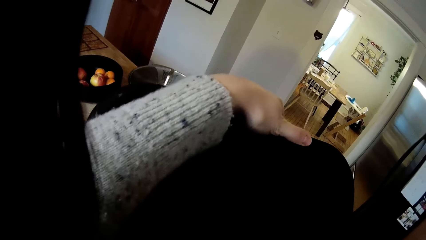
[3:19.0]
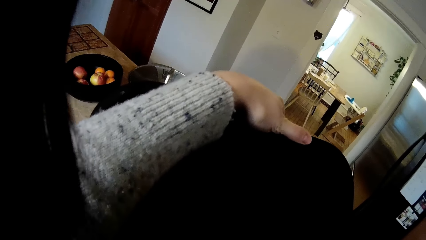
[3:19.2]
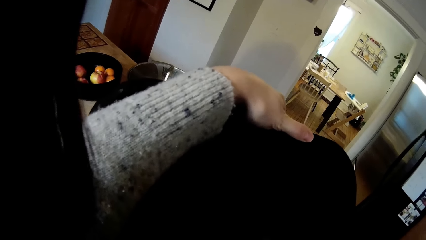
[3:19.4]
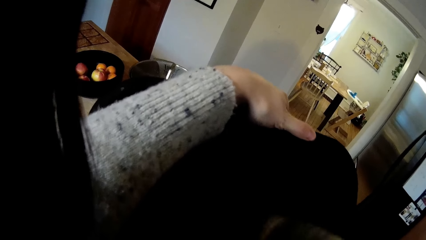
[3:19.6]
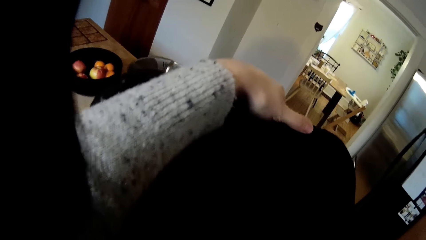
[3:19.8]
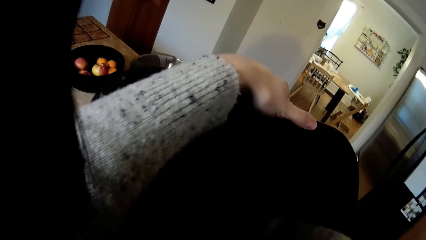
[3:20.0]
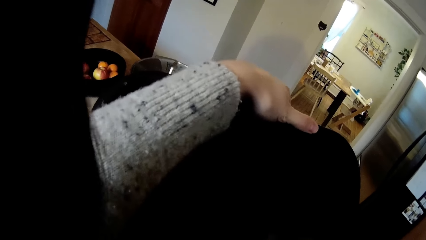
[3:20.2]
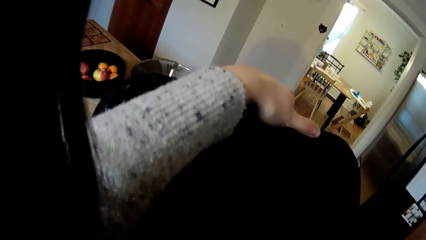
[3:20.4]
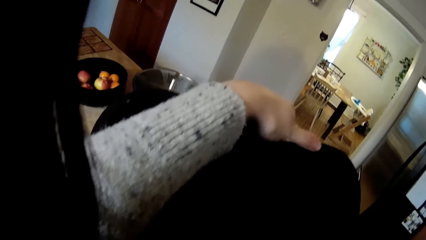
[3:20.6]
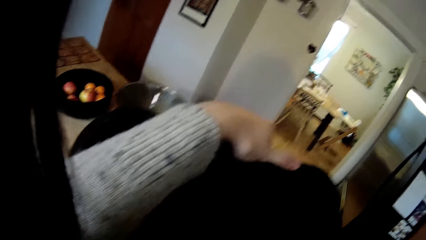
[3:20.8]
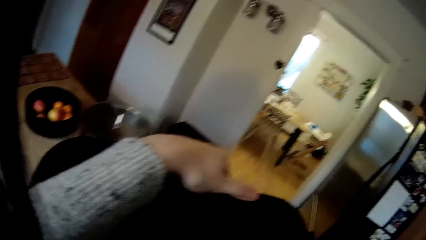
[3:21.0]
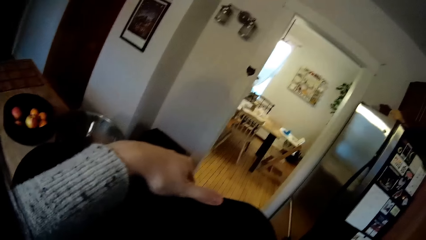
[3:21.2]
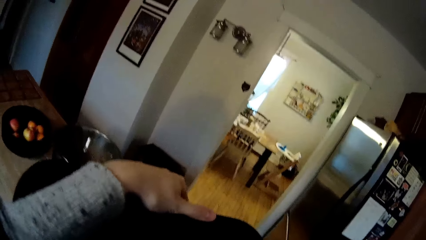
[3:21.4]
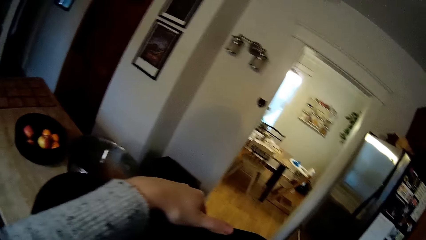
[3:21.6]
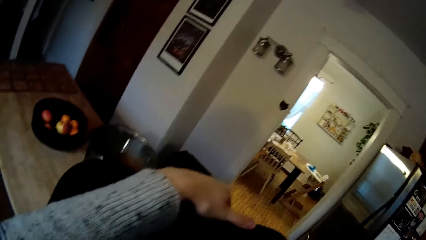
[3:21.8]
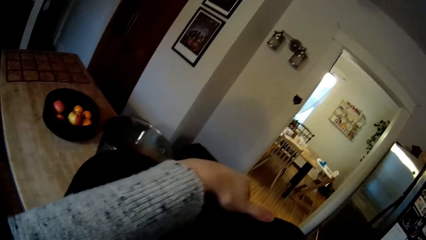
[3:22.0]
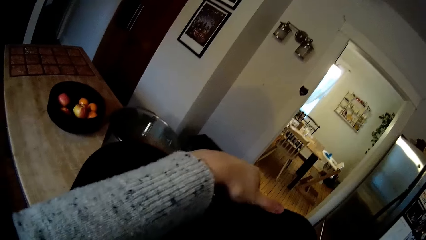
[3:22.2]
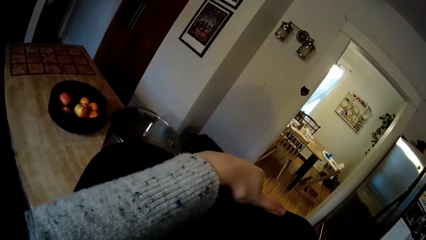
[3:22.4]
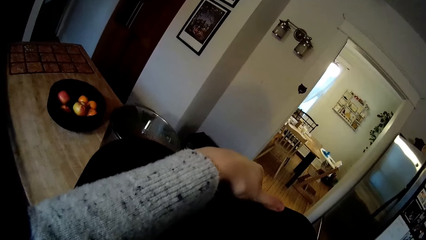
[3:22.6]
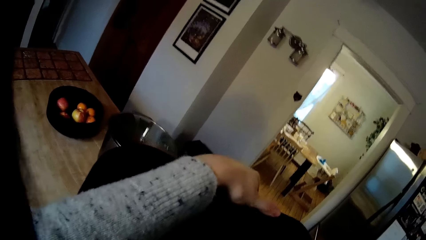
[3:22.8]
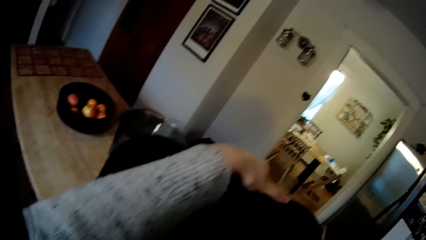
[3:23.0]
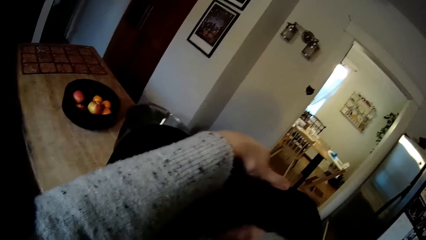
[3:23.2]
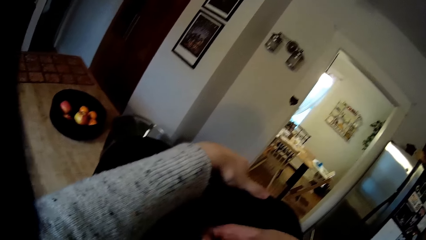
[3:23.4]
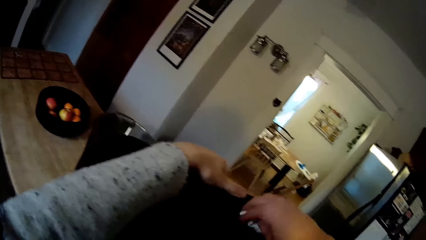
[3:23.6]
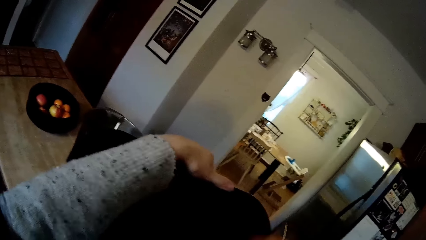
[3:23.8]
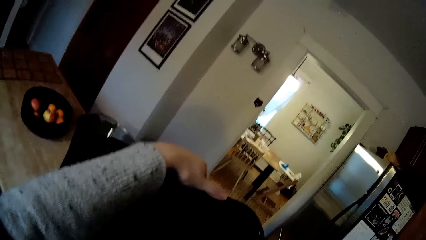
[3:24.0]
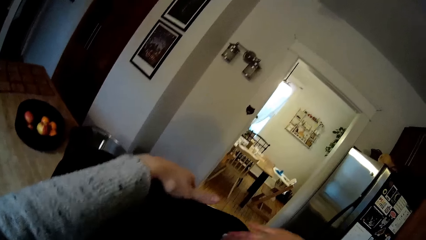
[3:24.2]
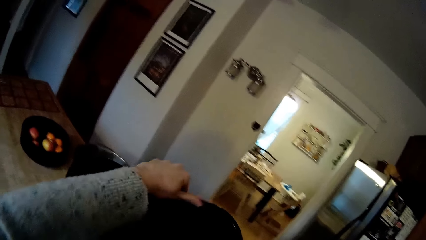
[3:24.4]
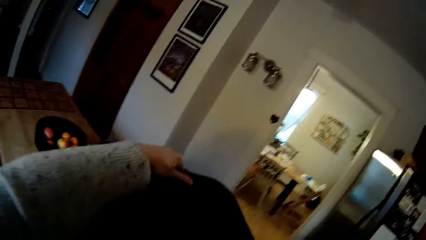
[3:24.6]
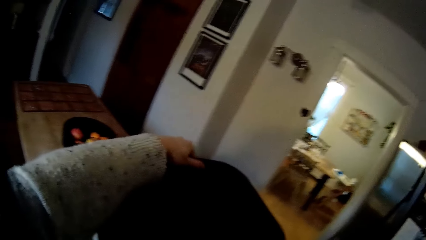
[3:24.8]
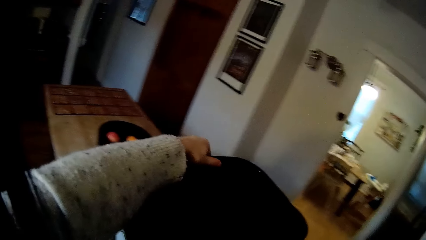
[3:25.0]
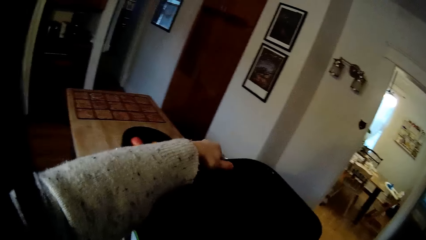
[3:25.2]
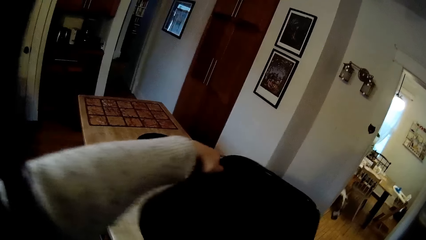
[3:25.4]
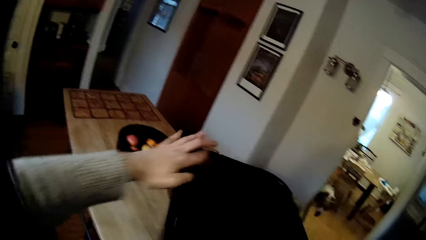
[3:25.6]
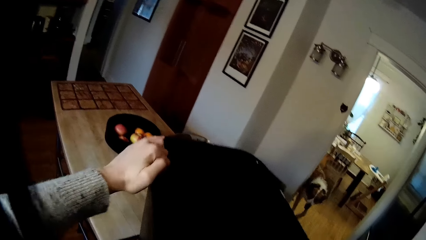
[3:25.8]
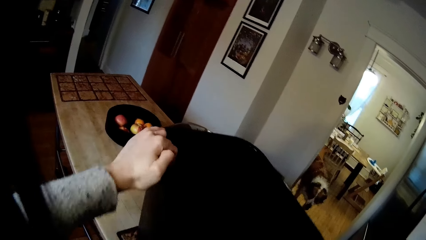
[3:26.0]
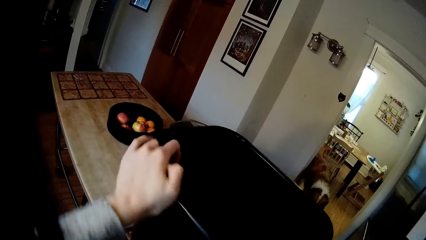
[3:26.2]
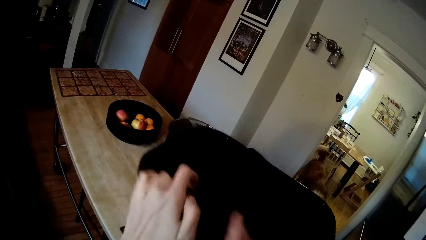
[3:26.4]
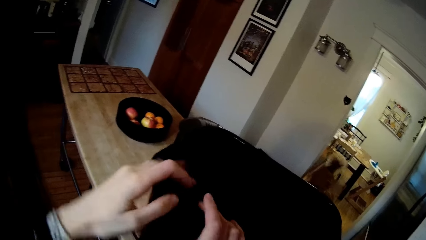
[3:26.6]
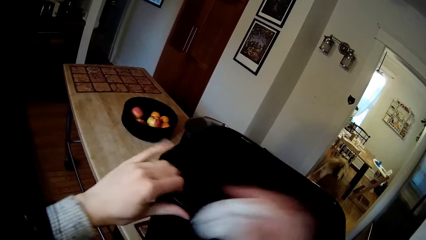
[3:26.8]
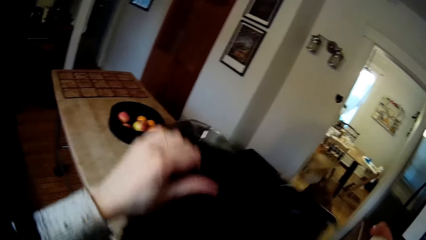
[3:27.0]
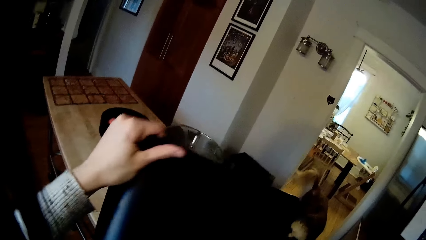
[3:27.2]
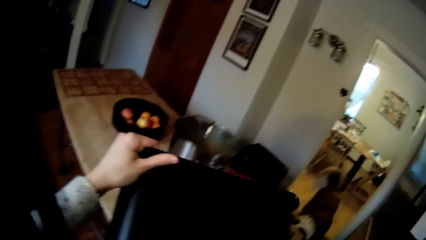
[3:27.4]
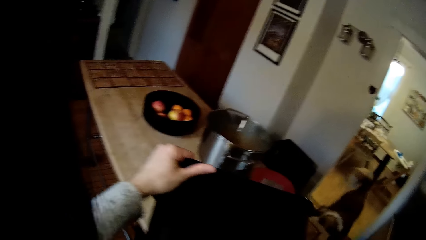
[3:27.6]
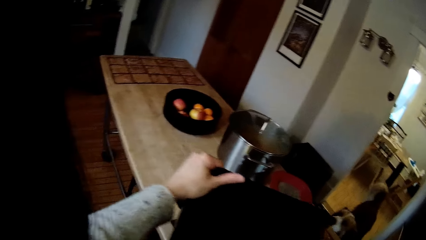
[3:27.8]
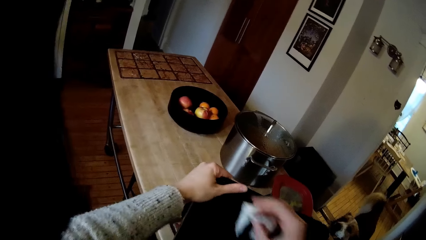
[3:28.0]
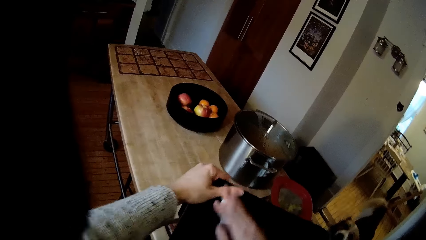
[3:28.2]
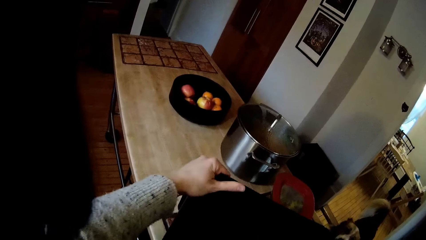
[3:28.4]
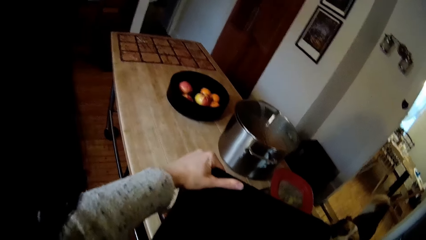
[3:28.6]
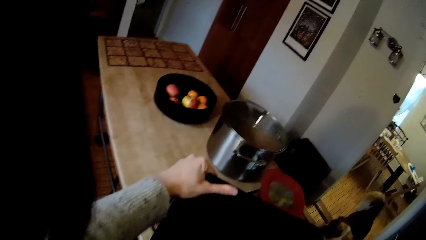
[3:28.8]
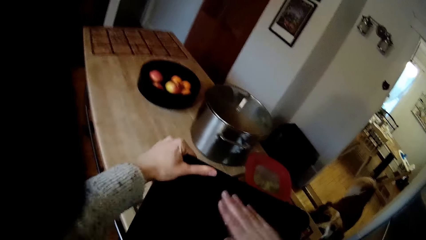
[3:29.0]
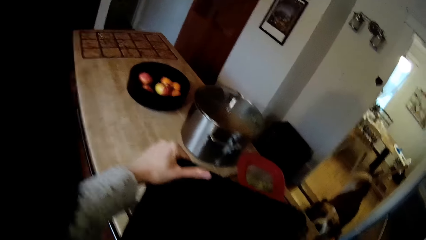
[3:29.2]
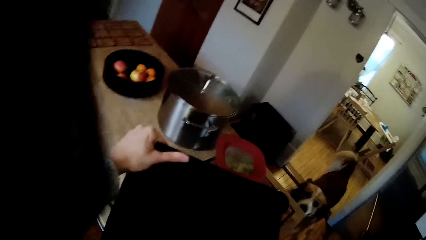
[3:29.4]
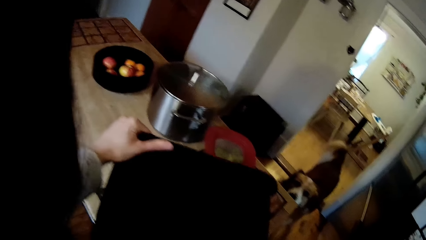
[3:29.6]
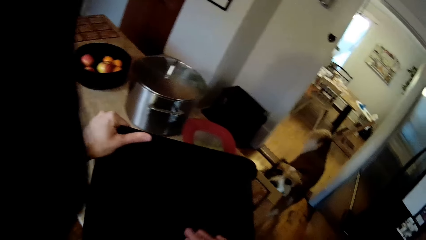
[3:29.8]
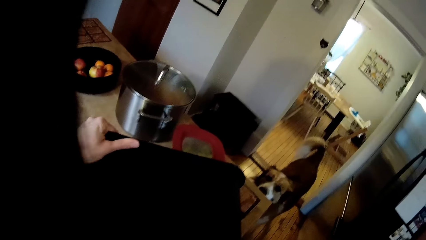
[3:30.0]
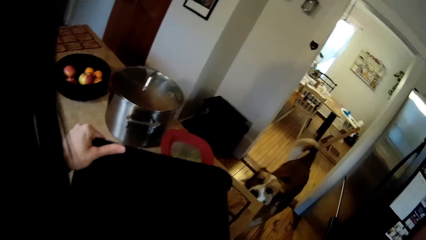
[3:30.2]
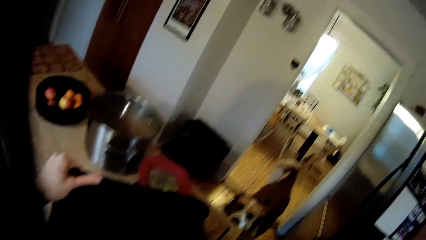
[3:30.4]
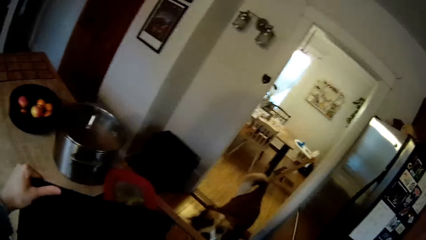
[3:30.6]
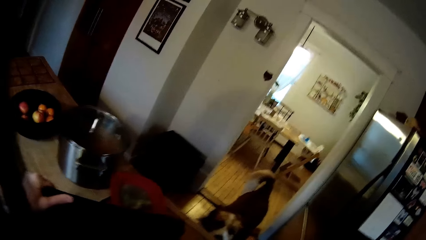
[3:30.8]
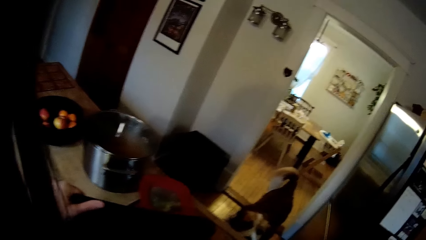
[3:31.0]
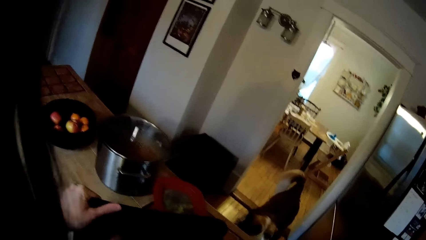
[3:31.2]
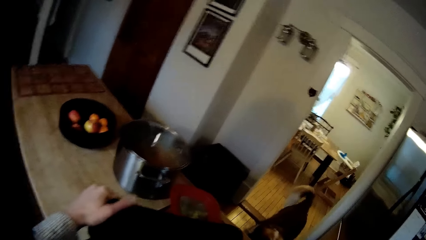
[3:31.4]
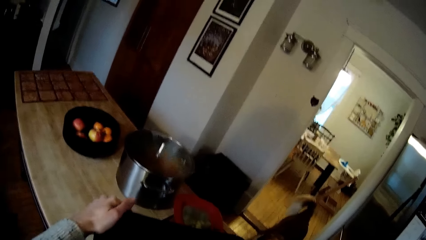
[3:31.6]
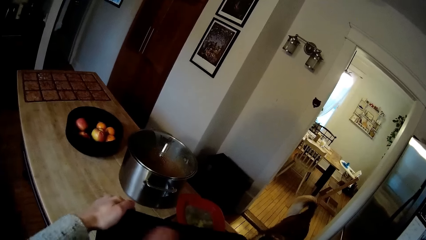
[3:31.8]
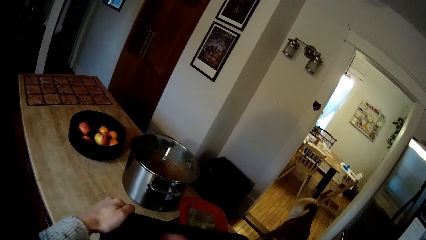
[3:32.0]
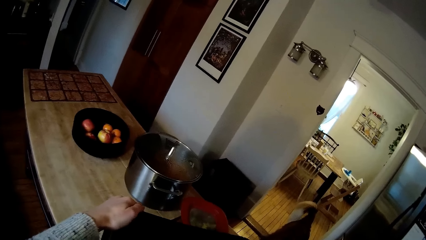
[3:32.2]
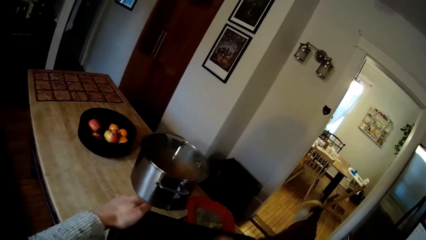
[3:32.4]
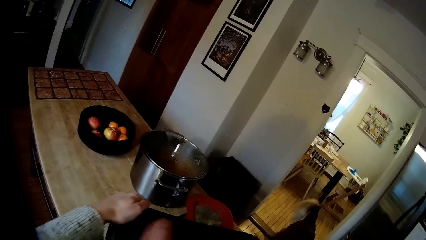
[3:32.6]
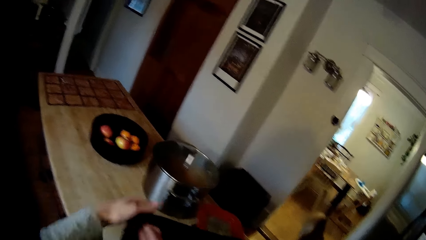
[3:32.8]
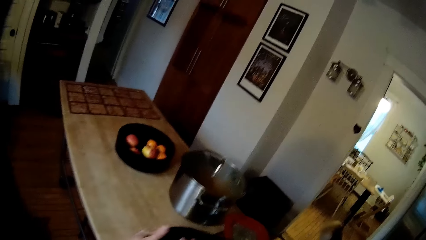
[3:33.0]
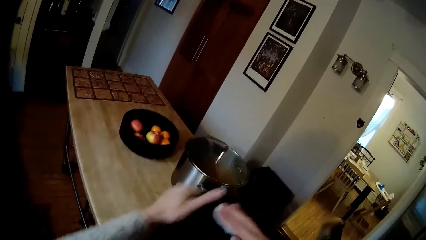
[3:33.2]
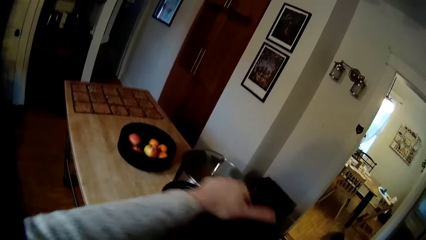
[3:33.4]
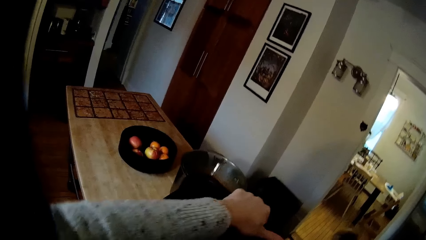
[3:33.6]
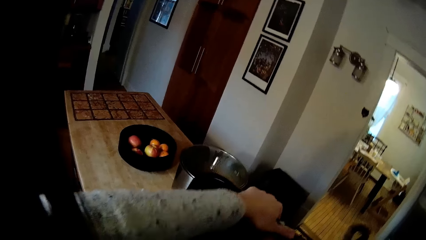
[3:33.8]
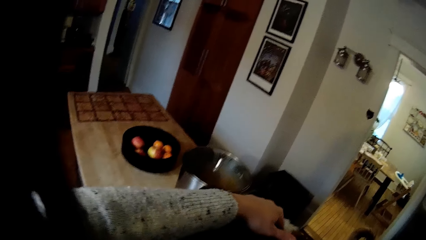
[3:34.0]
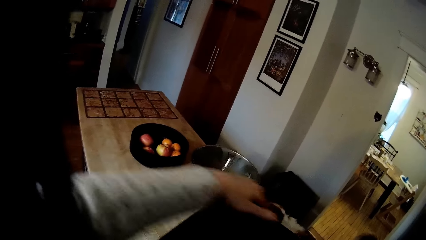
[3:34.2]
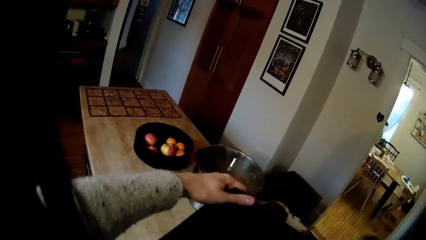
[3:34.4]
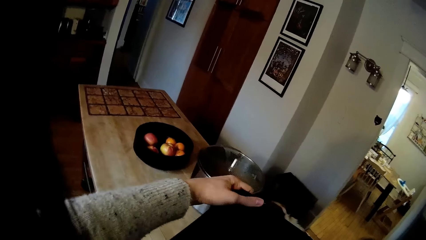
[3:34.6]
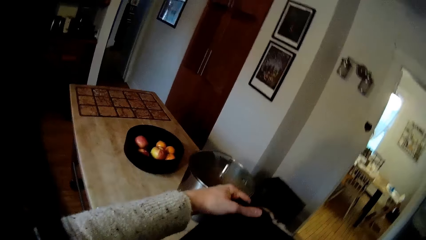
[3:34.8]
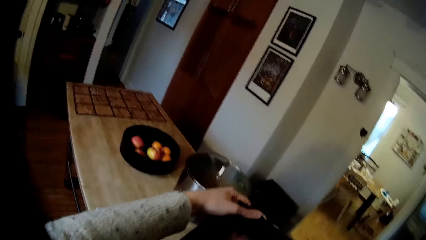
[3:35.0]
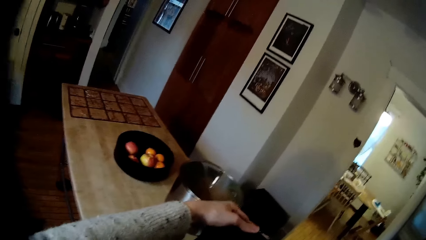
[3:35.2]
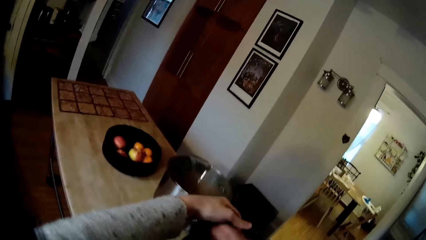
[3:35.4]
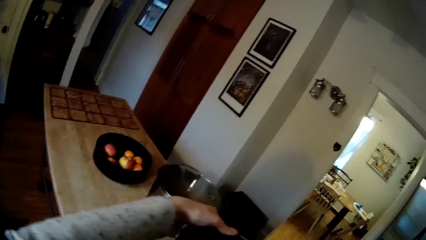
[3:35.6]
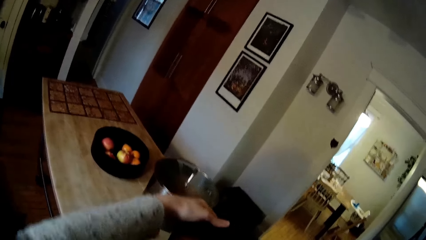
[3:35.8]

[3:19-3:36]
A dog walks into the kitchen.
